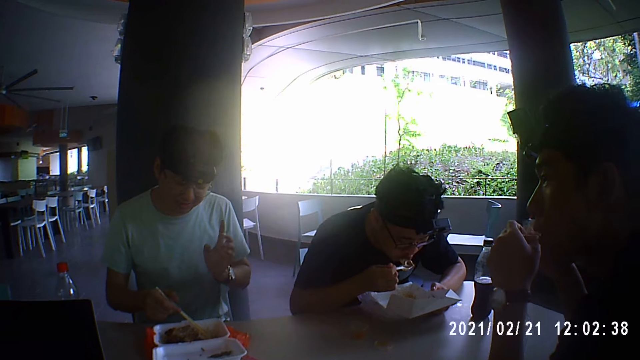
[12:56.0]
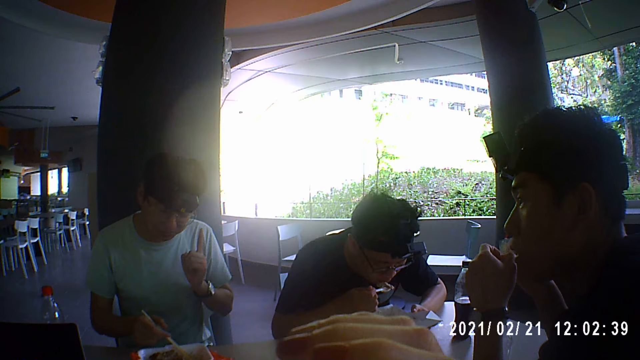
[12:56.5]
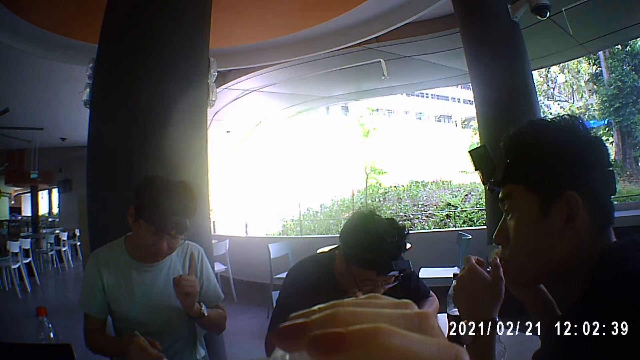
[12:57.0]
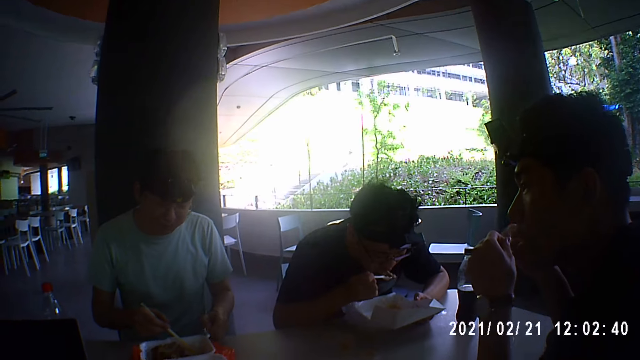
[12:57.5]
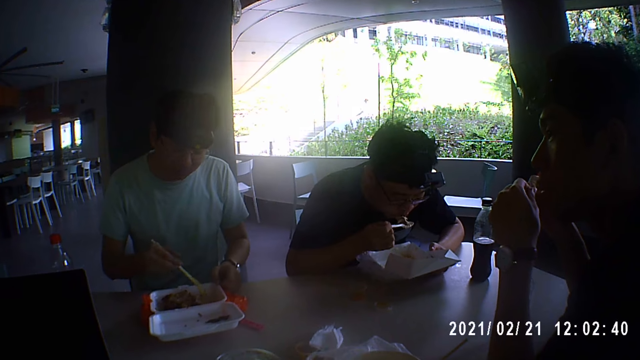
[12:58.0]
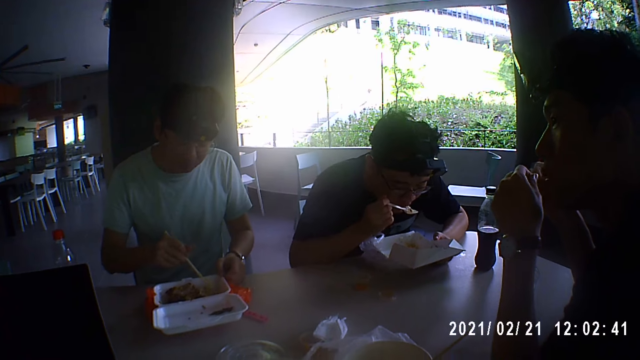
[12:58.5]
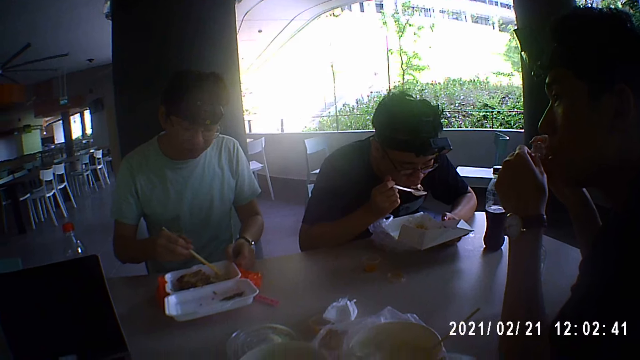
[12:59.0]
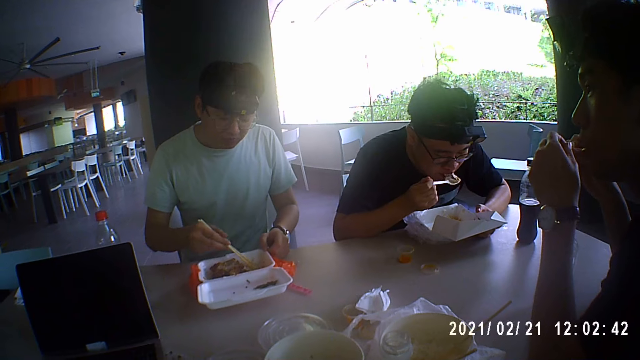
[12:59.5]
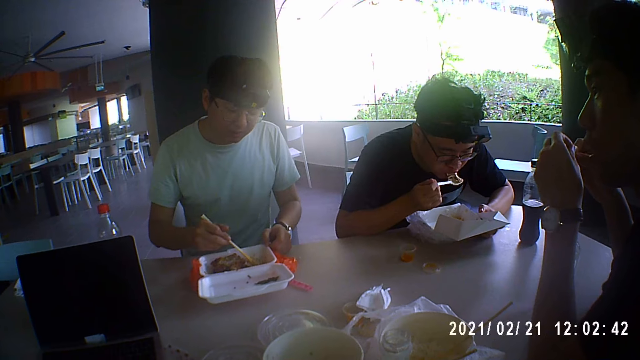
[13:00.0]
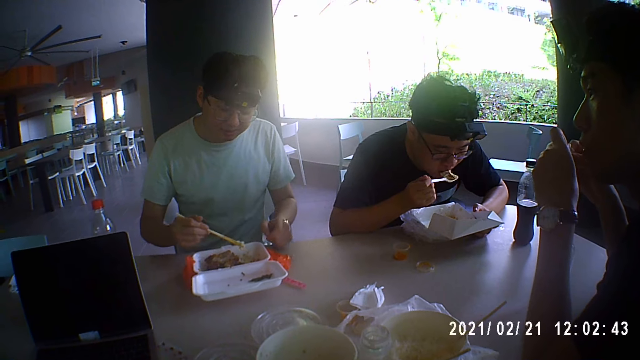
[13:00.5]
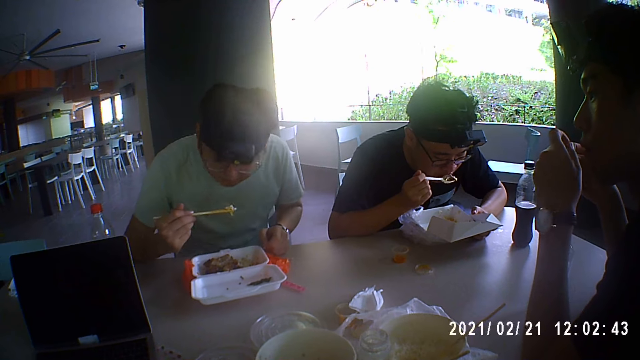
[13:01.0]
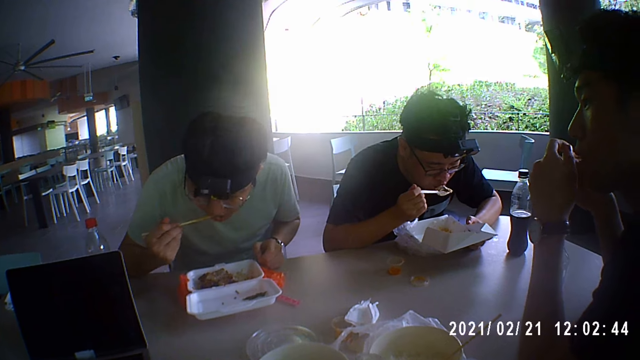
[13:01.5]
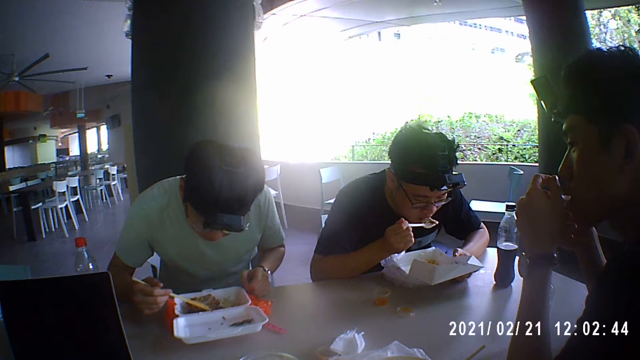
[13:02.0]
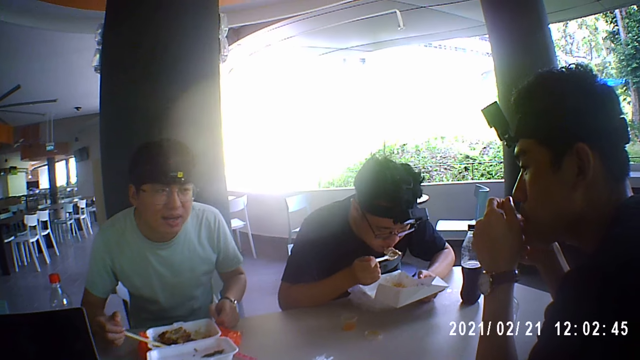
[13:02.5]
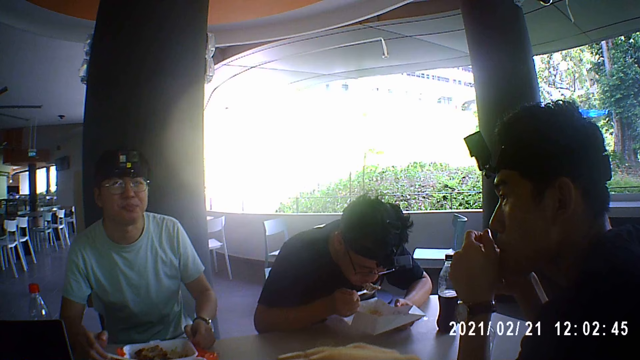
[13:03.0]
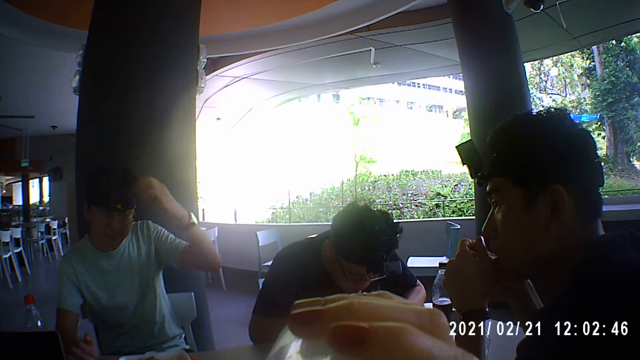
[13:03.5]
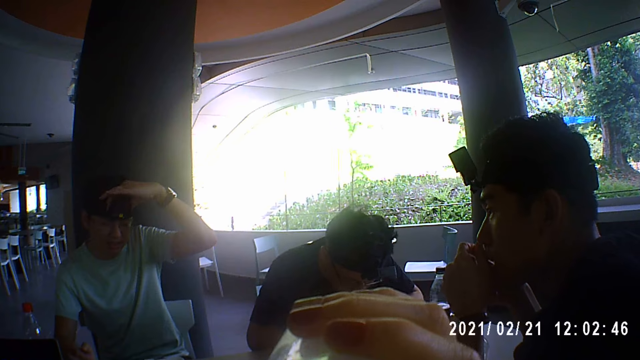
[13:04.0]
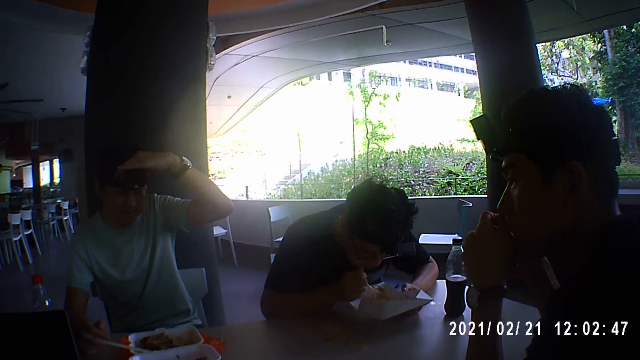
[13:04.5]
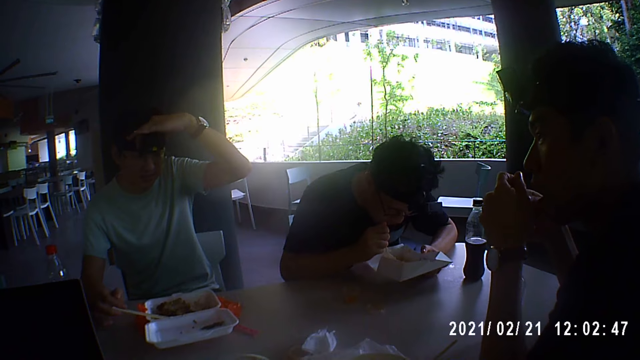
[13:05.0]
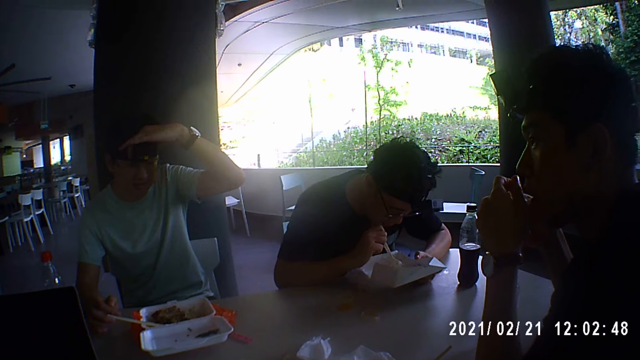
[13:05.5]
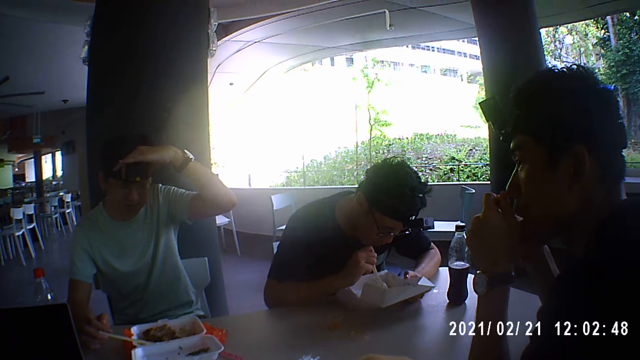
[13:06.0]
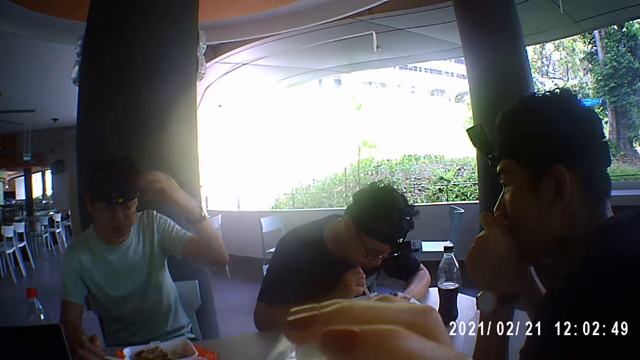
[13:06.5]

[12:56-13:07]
A man talks to the camera wearer. The camera wearer drinks from the bottle of water in her right hand. The man places his left hand on the table. The man takes rice from the plate on the table with the pair of chopsticks in his right hand. The man puts the rice on the pair of chopsticks in his right hand in his mouth. The man places the pair of chopsticks in his right hand in the plate on the table. The camera wearer drinks from the bottle of water in her right hand. The man adjusts the camera on his head with his left hand. The man lifts up the hand. Another man drops the meat on the spoon in his right hand in the plate on the table.

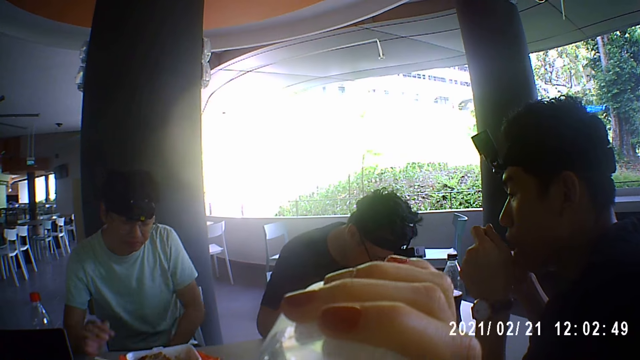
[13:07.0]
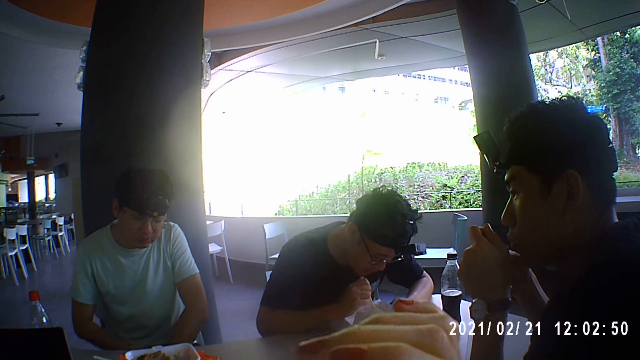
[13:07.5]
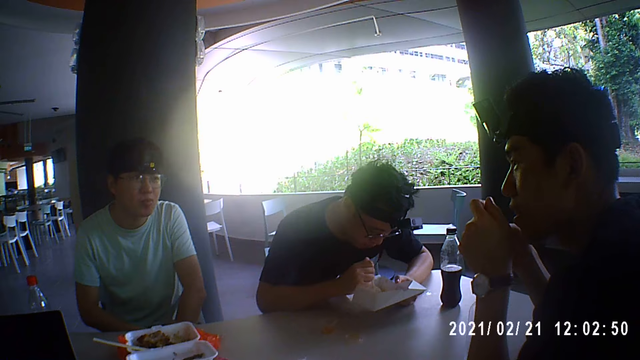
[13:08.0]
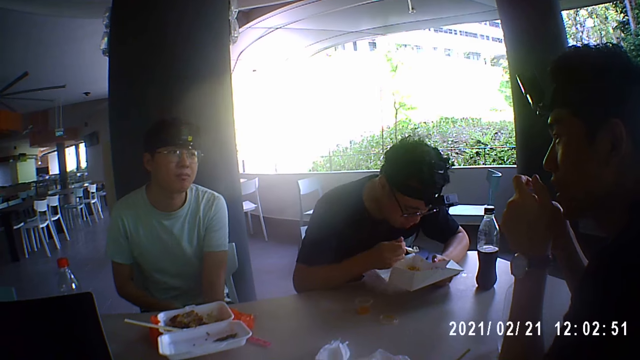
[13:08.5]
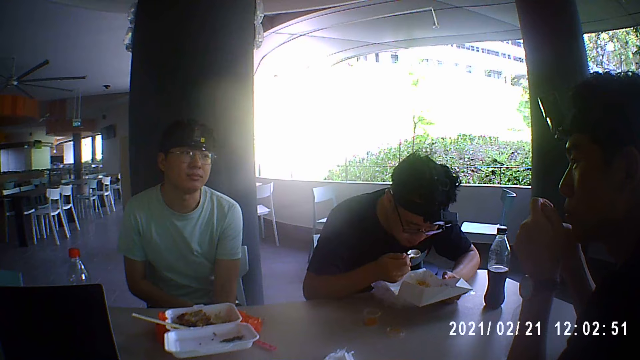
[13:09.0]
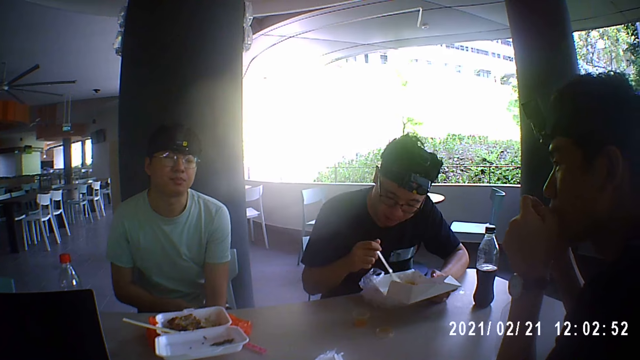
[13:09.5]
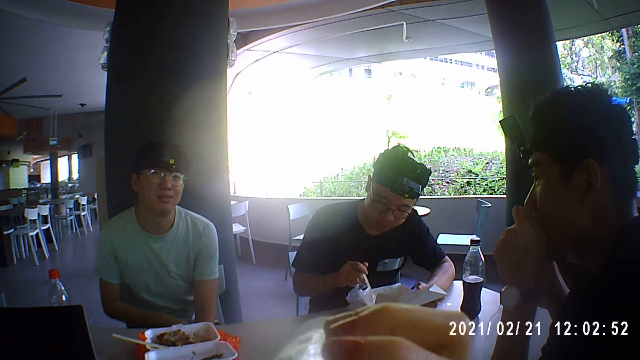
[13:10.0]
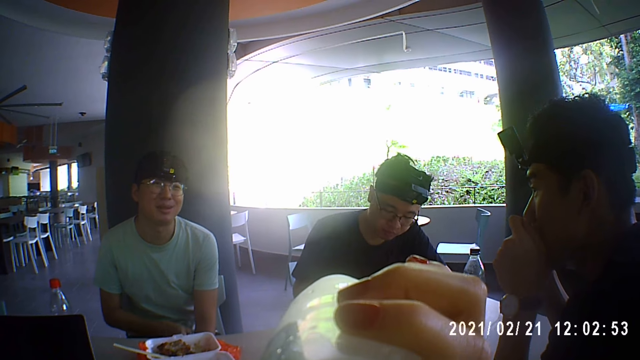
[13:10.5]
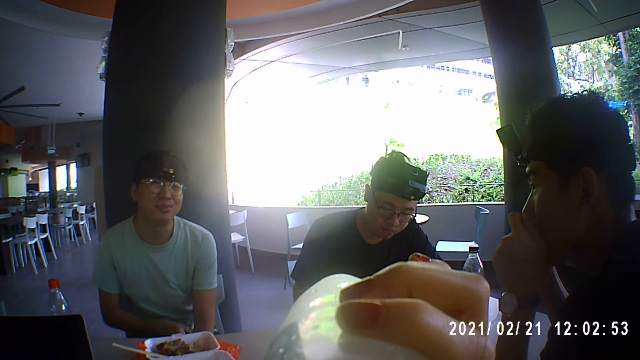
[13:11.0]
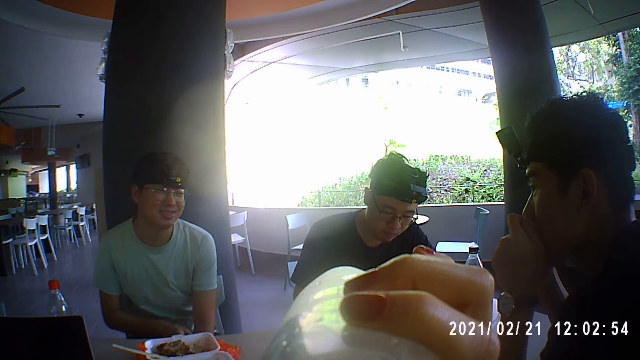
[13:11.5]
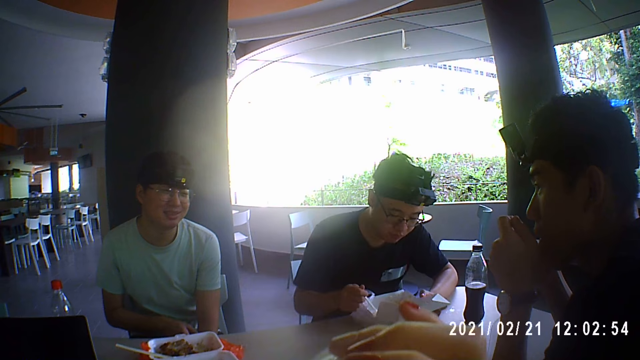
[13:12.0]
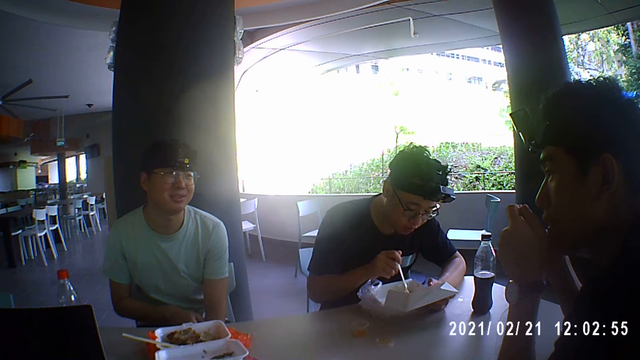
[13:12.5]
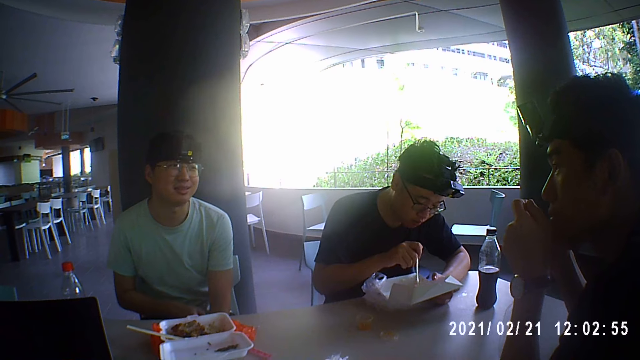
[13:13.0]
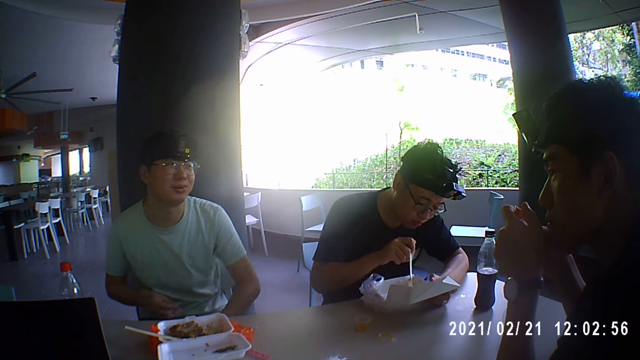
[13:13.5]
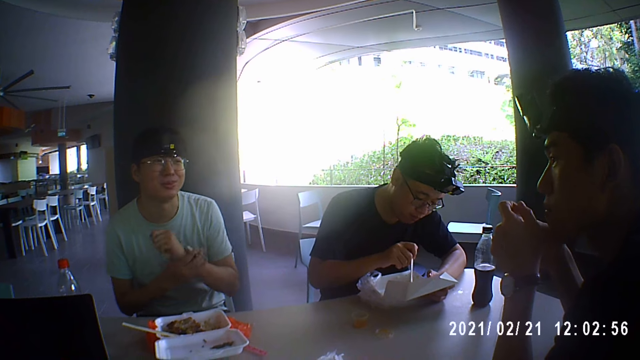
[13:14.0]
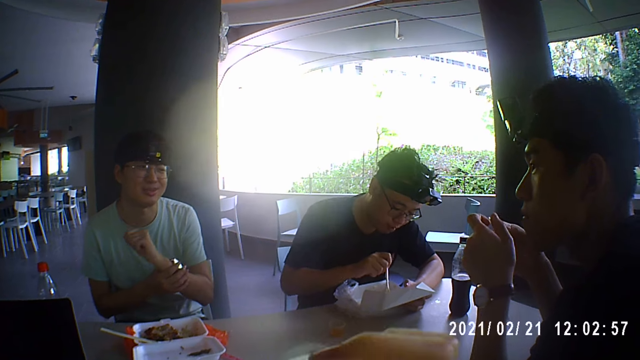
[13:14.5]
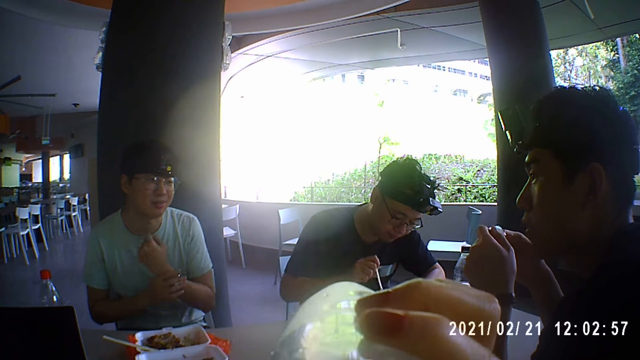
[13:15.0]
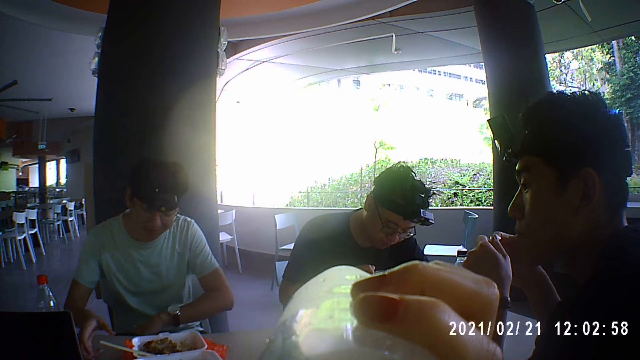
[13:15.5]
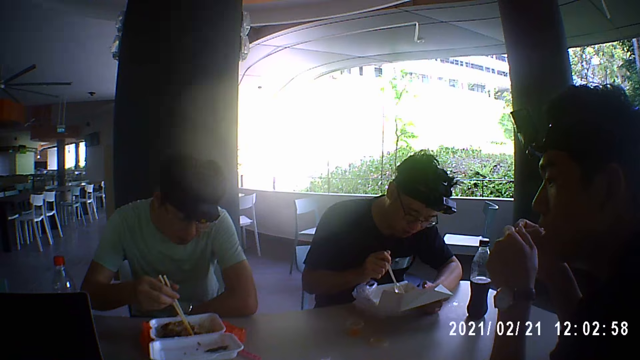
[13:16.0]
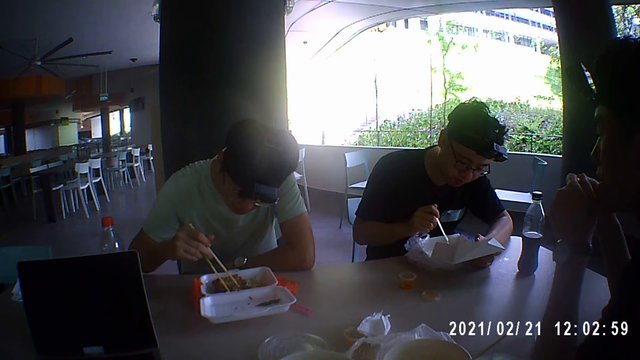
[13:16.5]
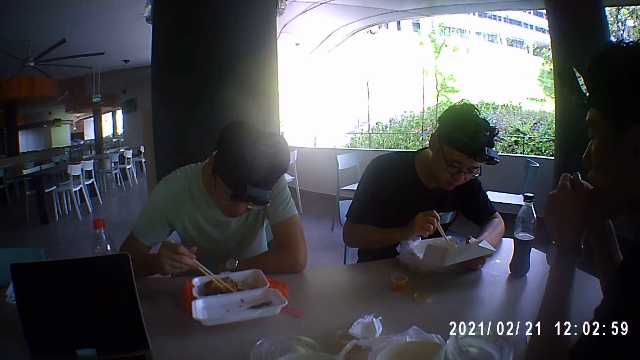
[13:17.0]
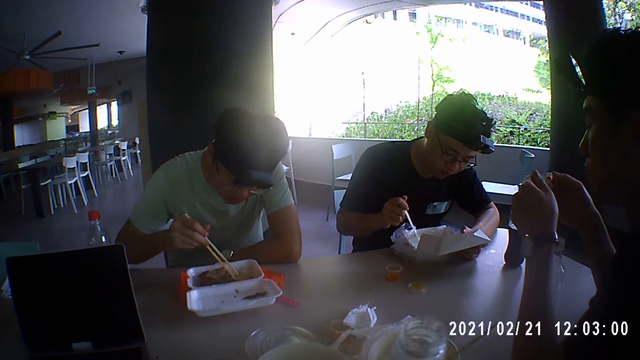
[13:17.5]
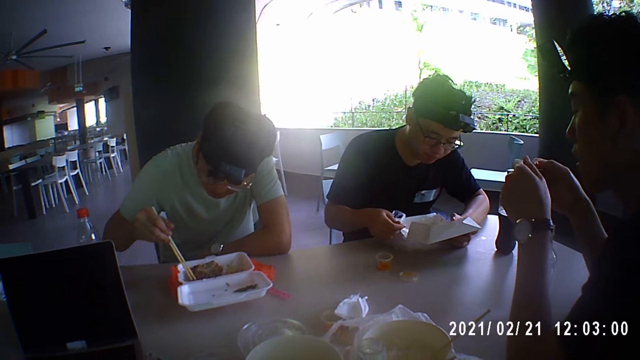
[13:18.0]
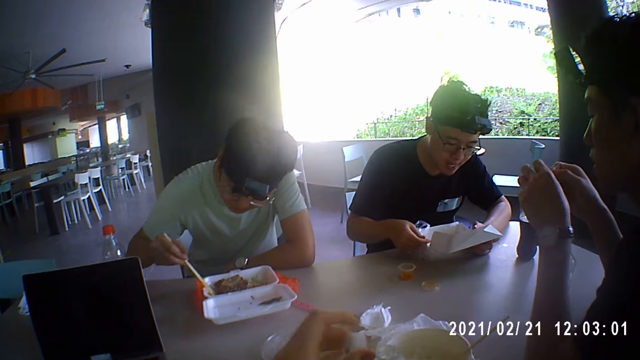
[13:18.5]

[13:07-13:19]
A man places his left hand on his lap. The camera wearer lifts up the hand. Another man scoops meat from the plate on the table with the spoon in his right hand. The camera wearer puts the hand down. The first man scratches his left arm with his right hand. The other man puts the meat on the spoon in his right hand in his mouth. The other man gathers the rice in the plate on the table with the spoon in his right hand. The camera wearer drinks water. She puts the bottle down. The other man scoops the food. The first man adjusts the watch on his left arm with his right hand. The camera wearer drinks water. The first man picks up the pair of chopsticks from the plate on the table with his right hand. The first man stirs the rice in the plate on the table with the pair of chopsticks in his right hand. The other man scoops the food. The camera wearer places the bottle of water in her right hand on the table.
